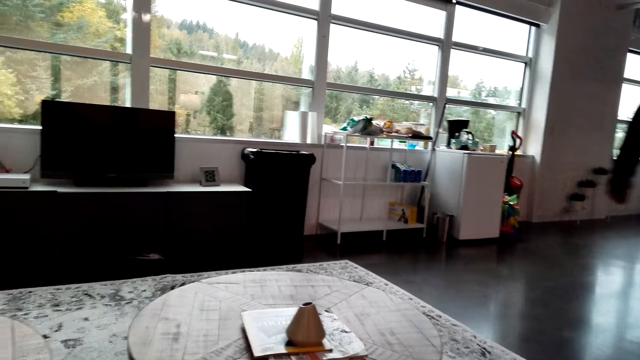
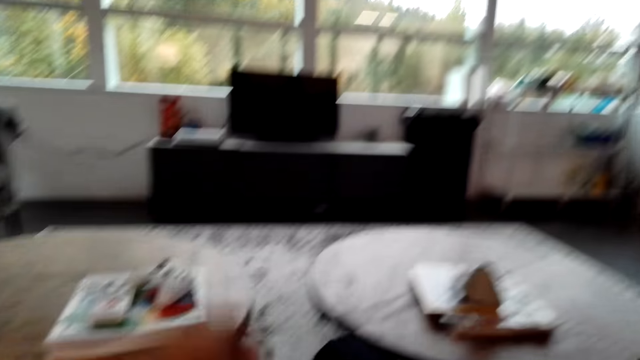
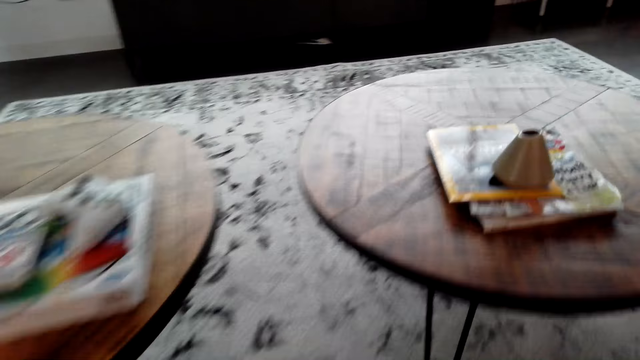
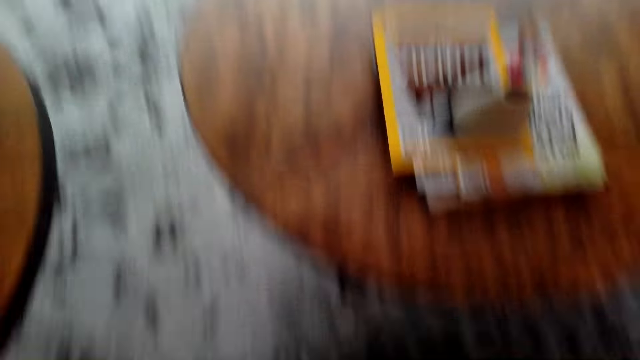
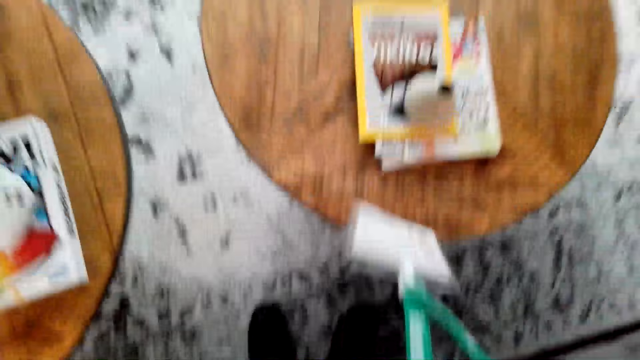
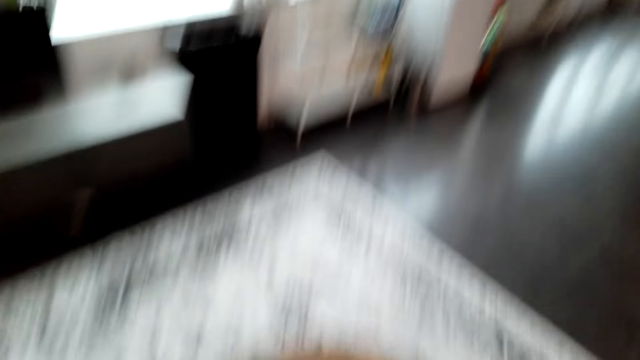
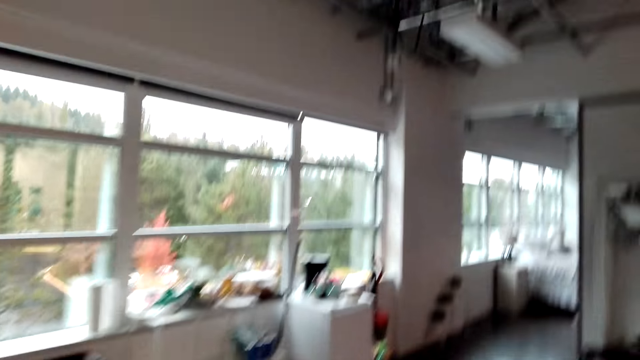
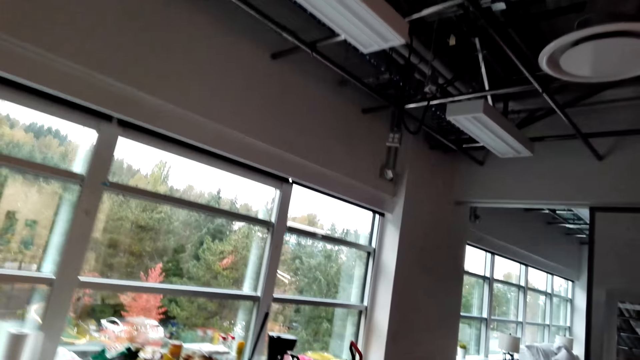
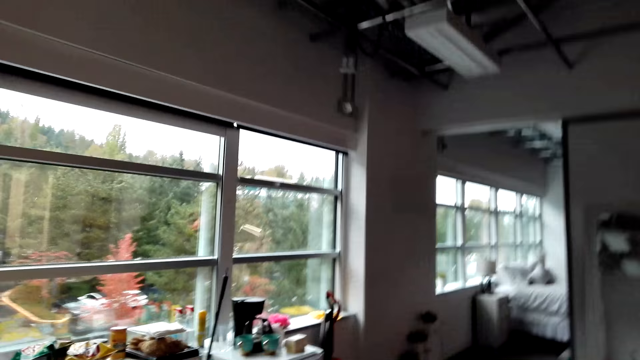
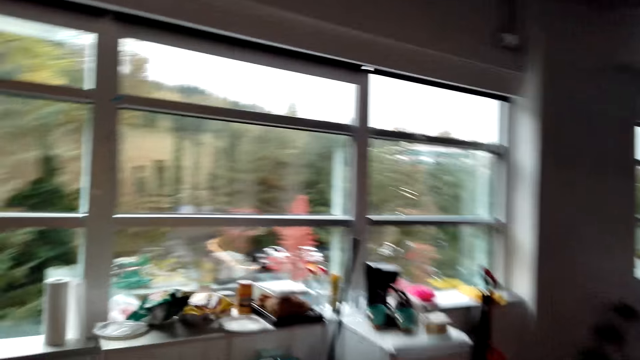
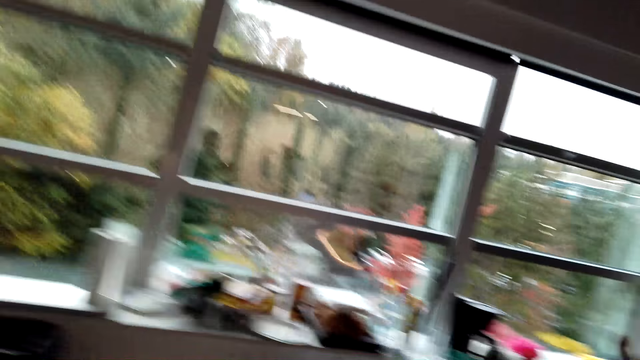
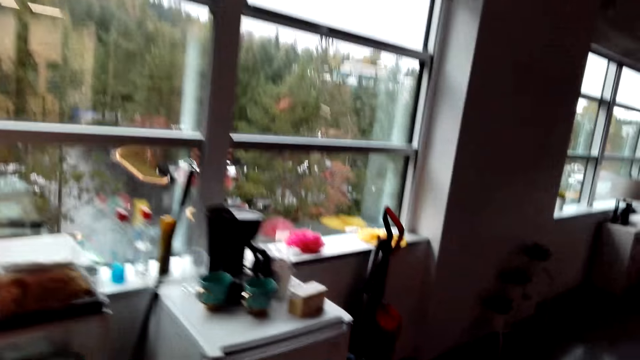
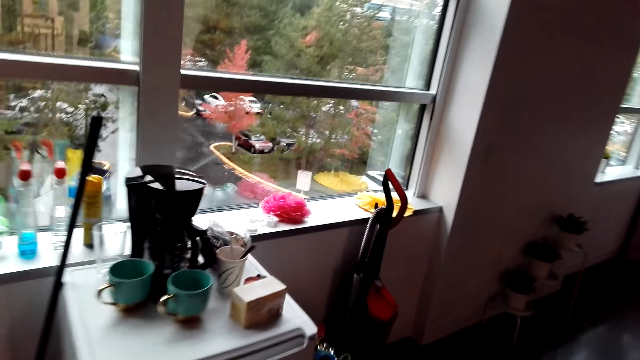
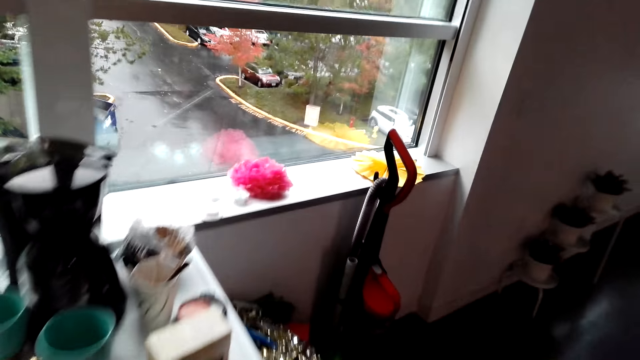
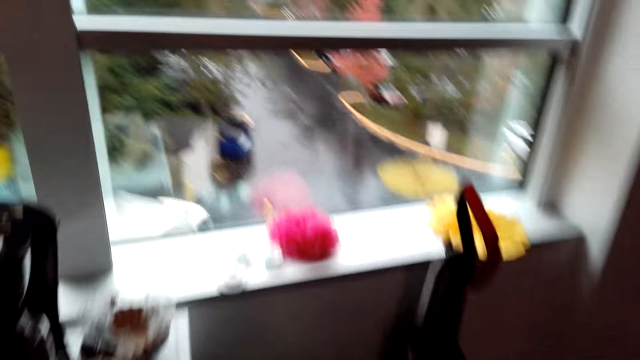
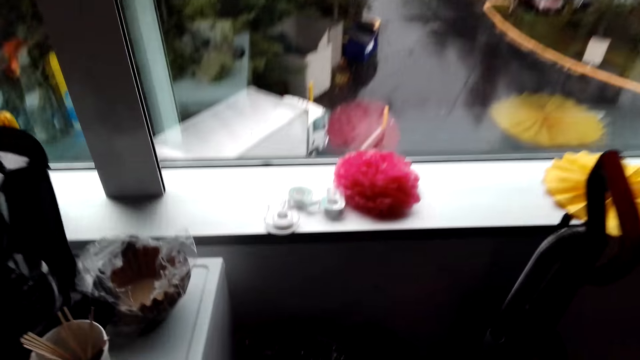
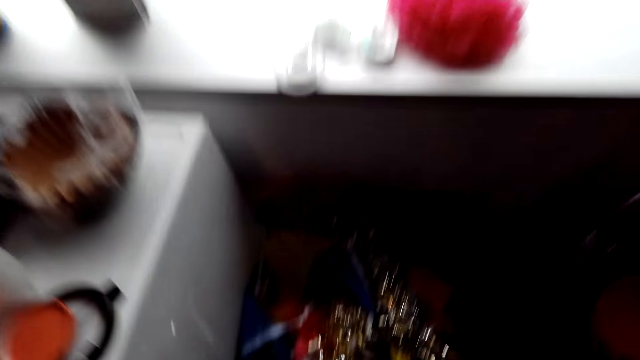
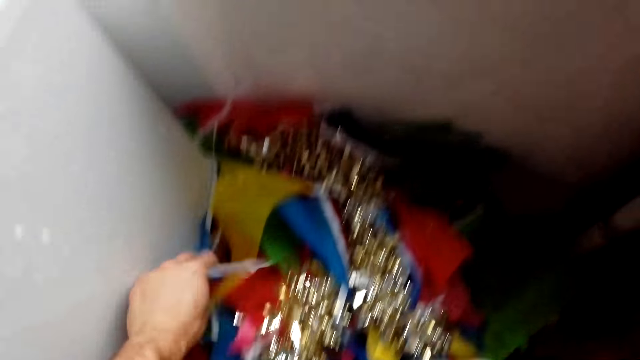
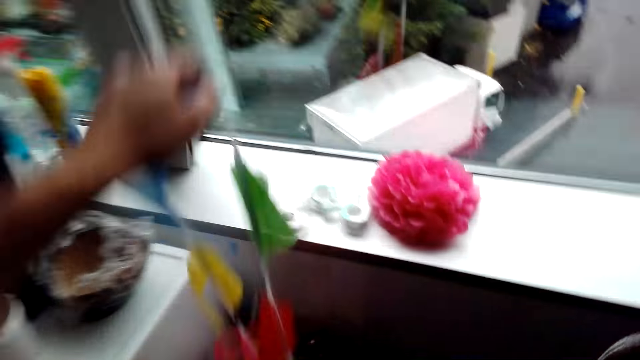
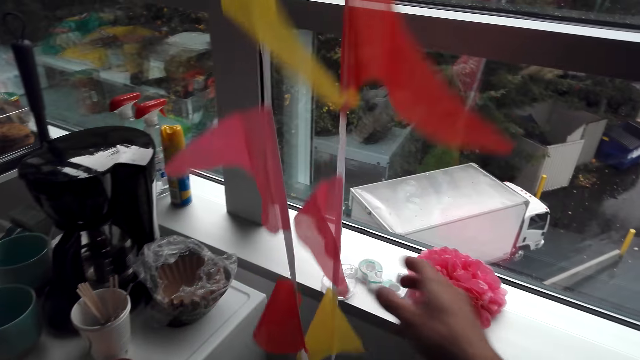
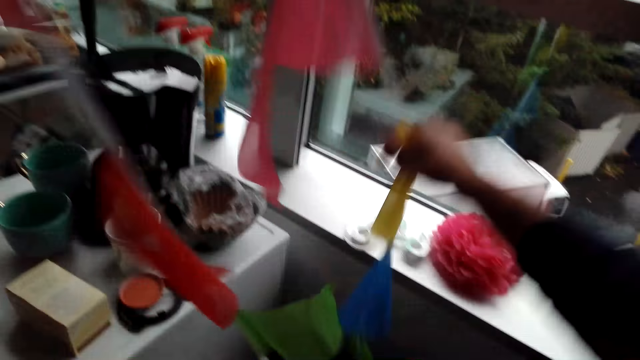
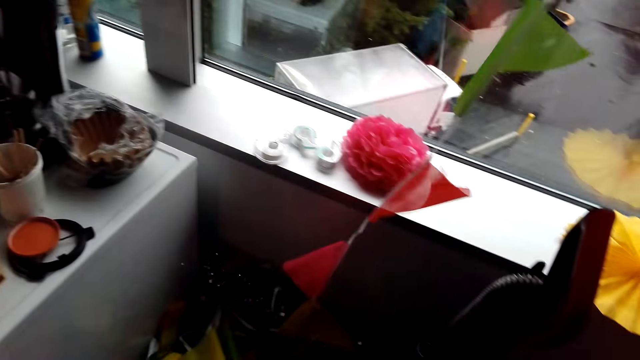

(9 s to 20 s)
The camera wearer stands up from the sofa. They walk around the hotel. They move up the Pennant Banner Flags from the box.

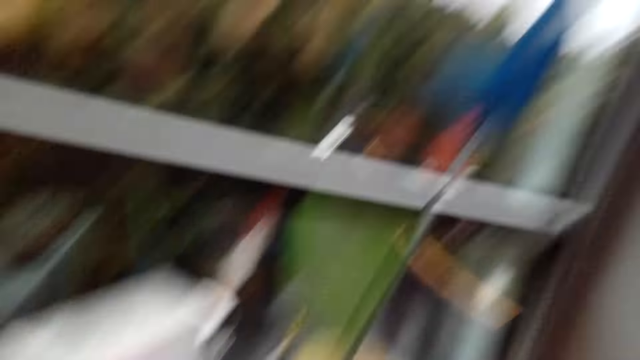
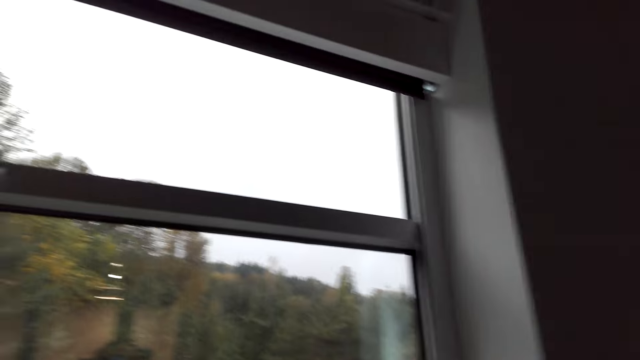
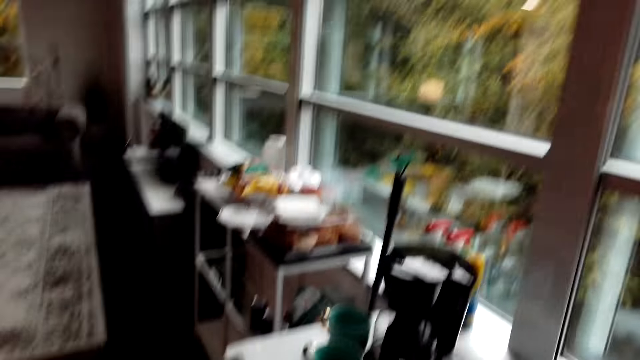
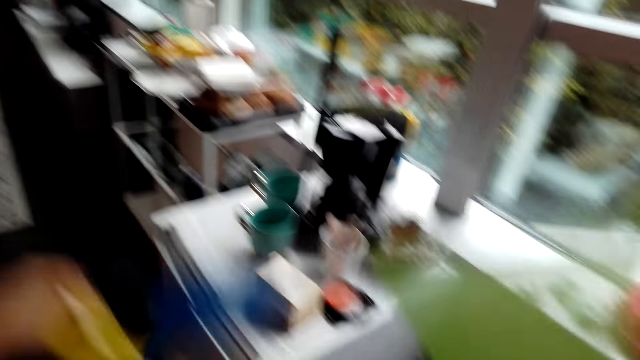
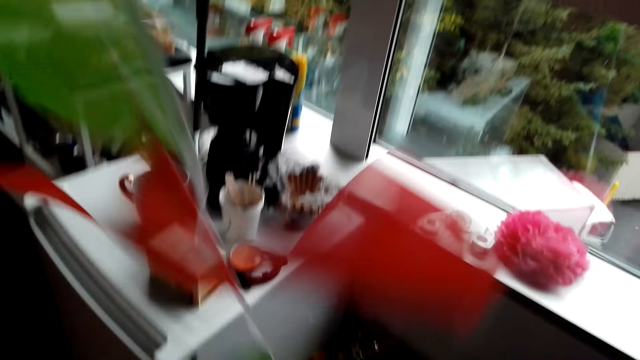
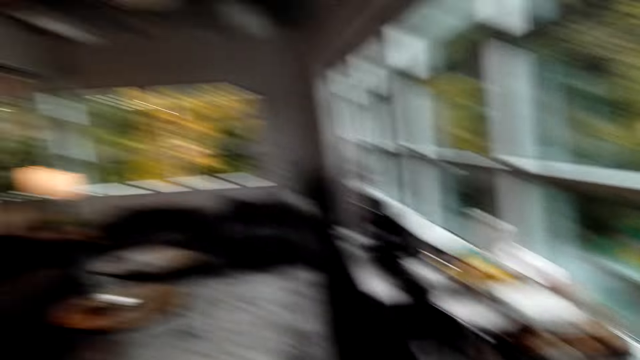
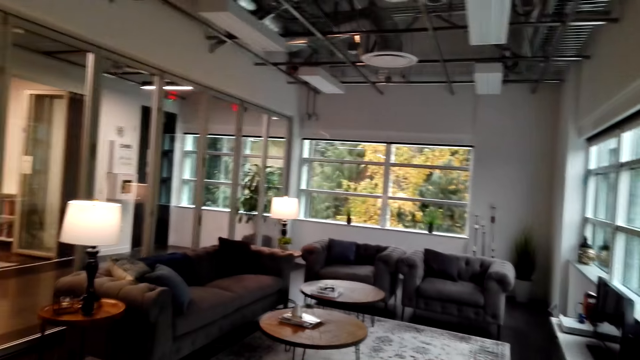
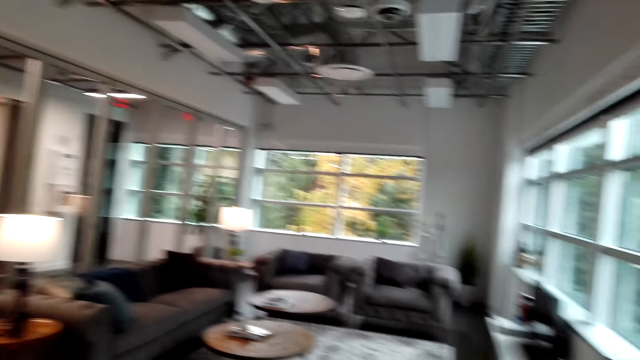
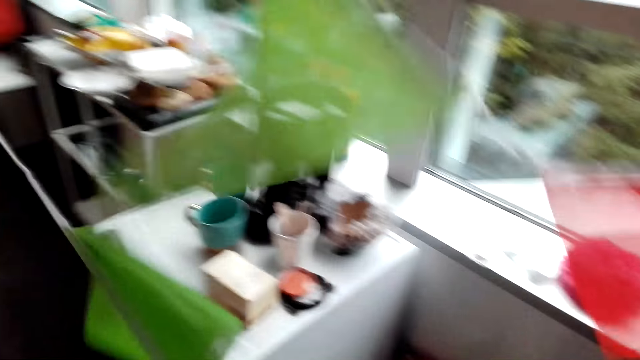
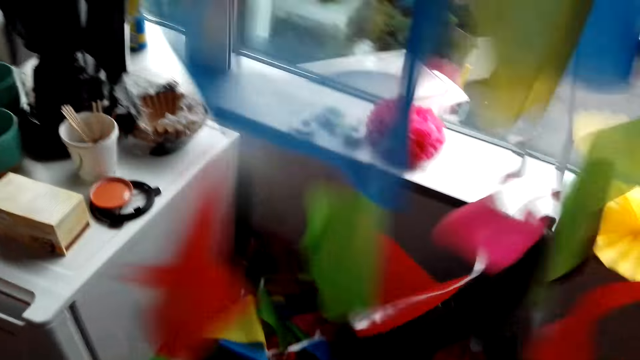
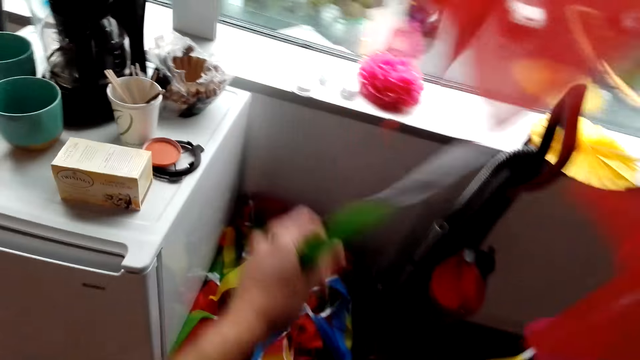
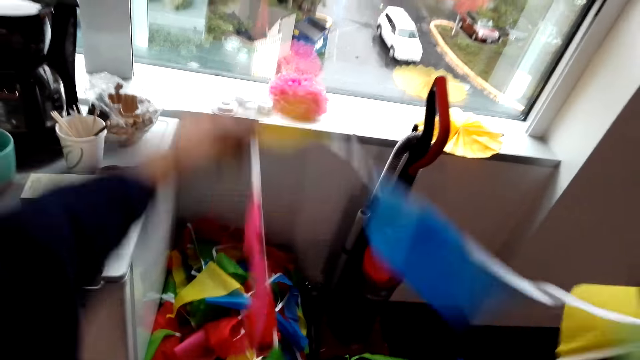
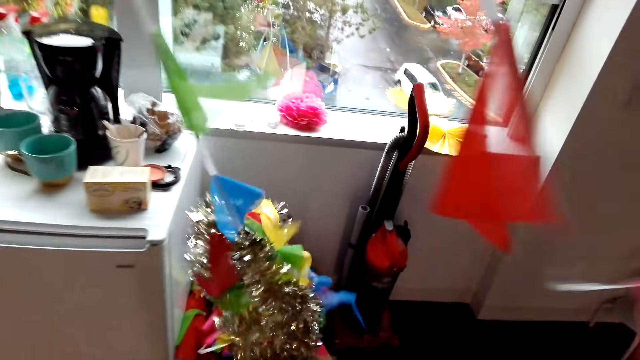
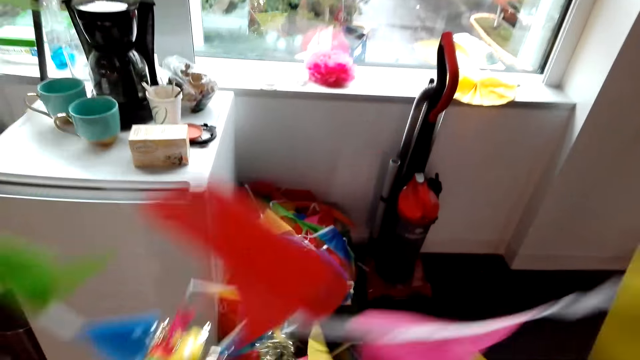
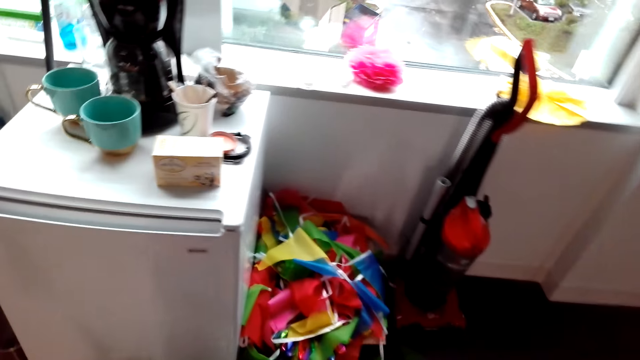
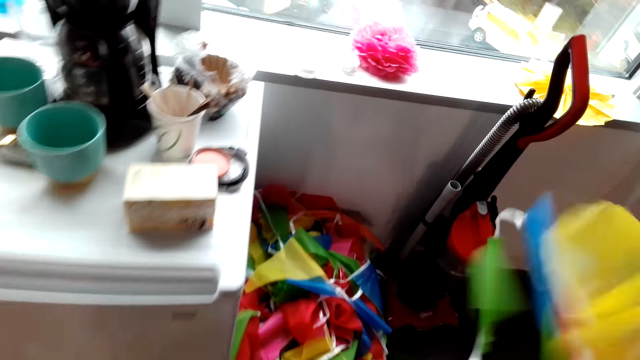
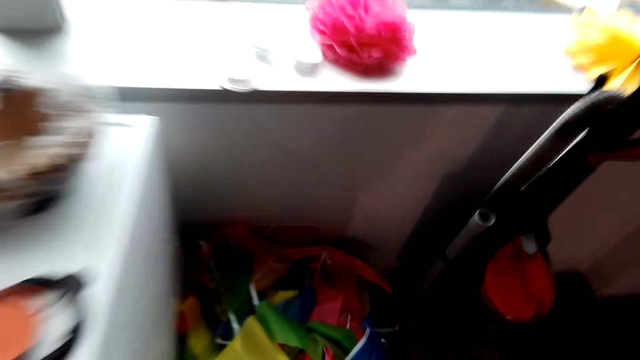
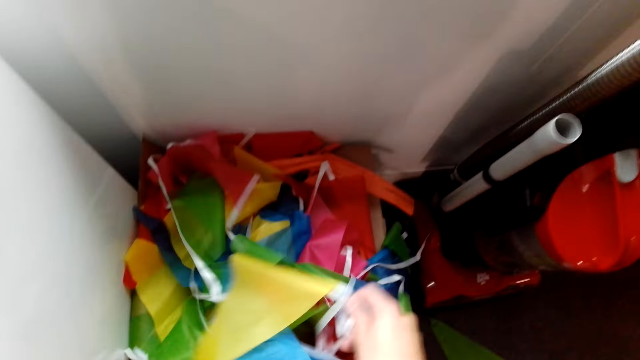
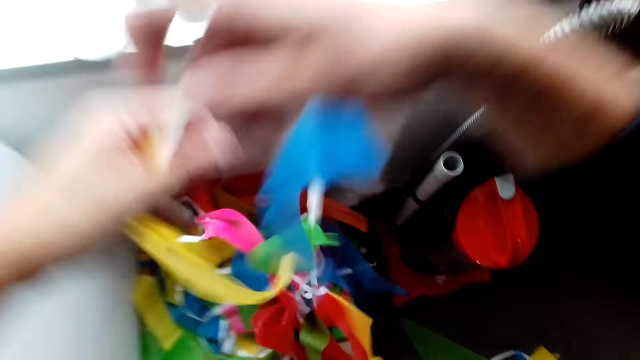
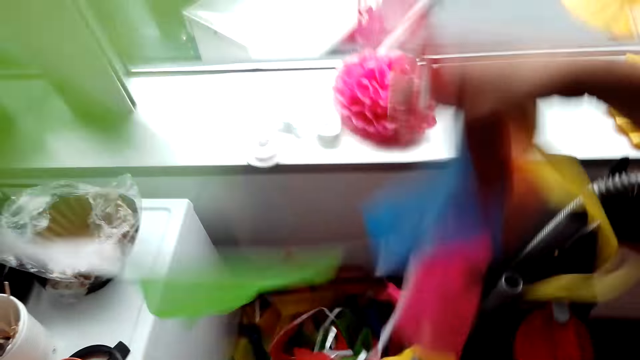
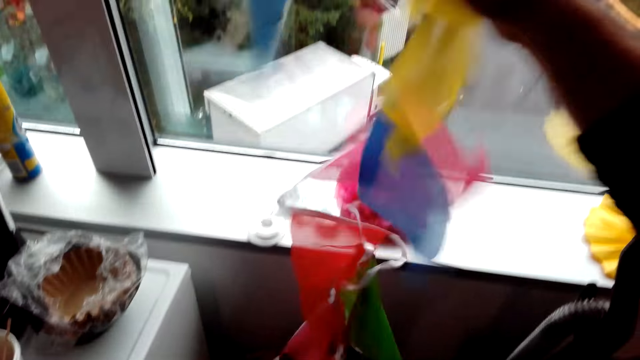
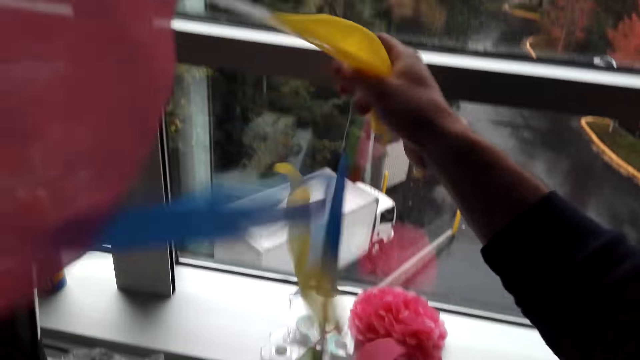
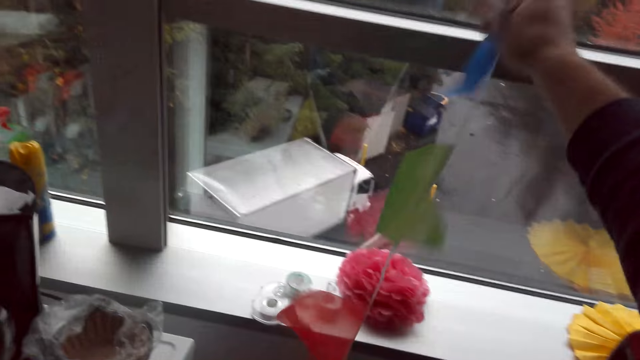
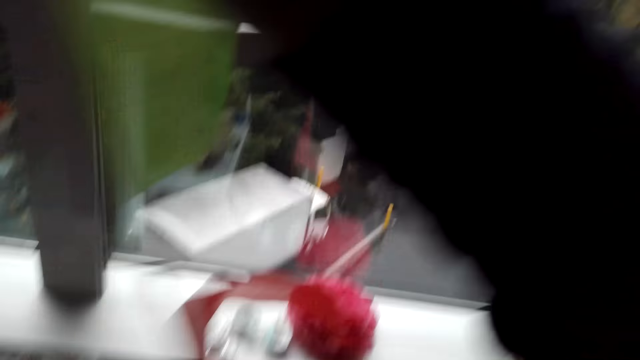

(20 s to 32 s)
The camera wearer looks around the hotel. They move up the Pennant Banner Flags. They look around the hotel. They move up the Pennant Banner Flags.
